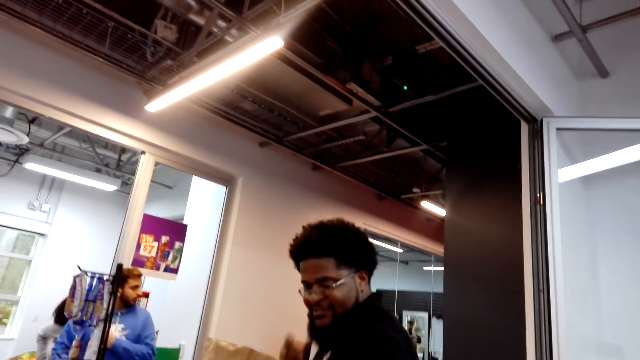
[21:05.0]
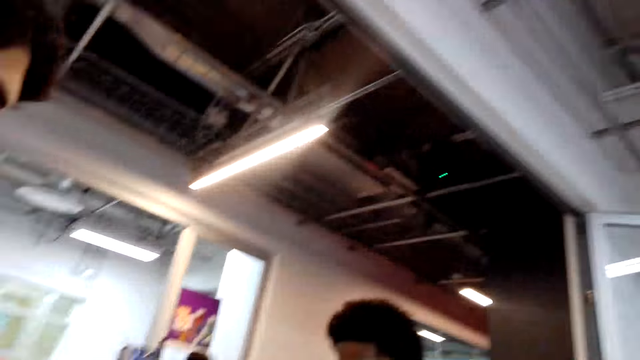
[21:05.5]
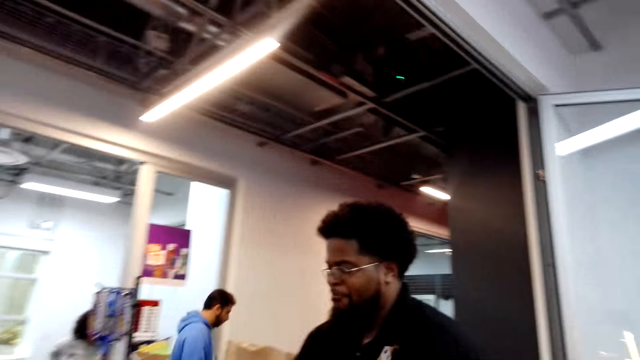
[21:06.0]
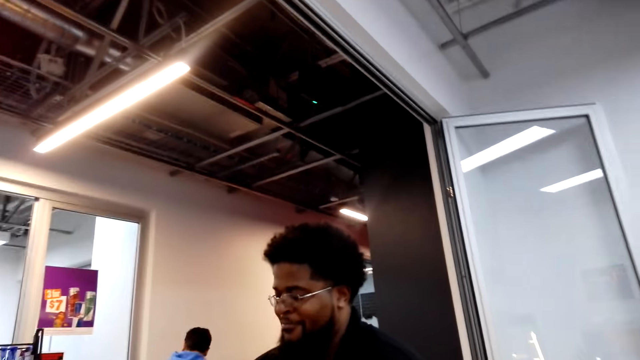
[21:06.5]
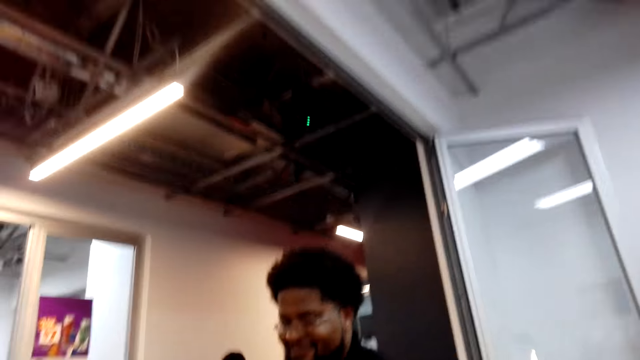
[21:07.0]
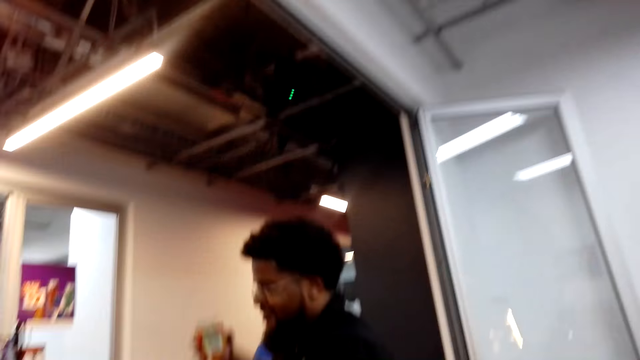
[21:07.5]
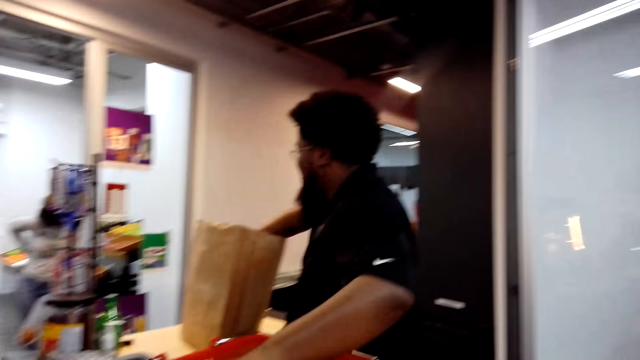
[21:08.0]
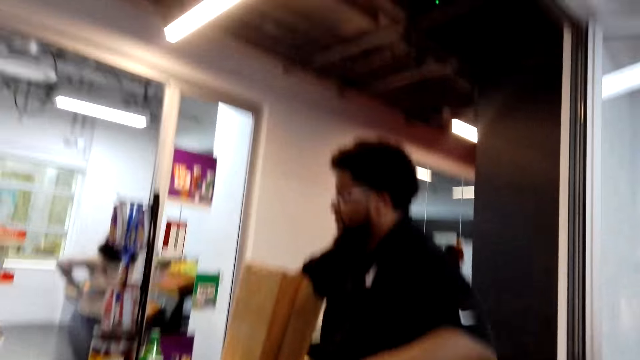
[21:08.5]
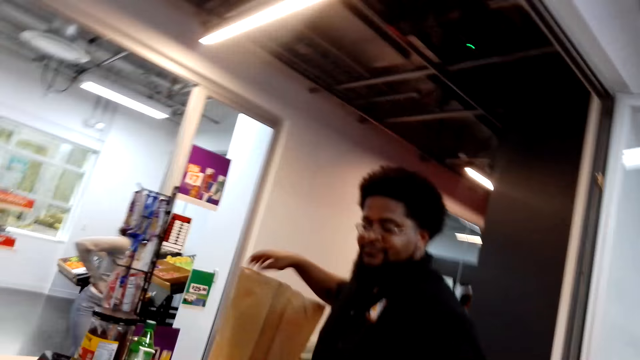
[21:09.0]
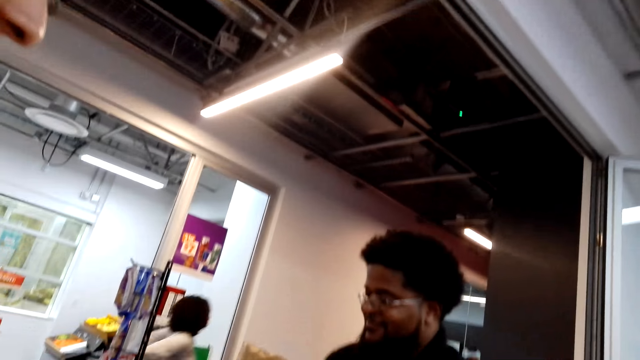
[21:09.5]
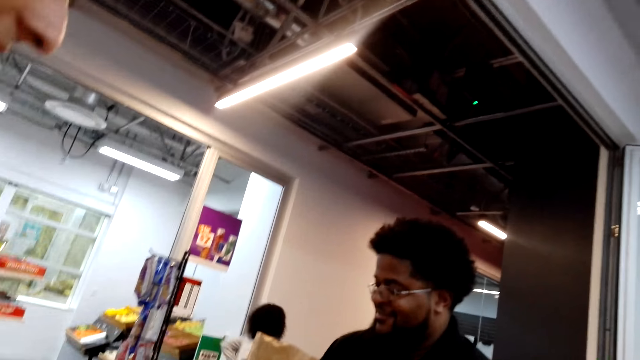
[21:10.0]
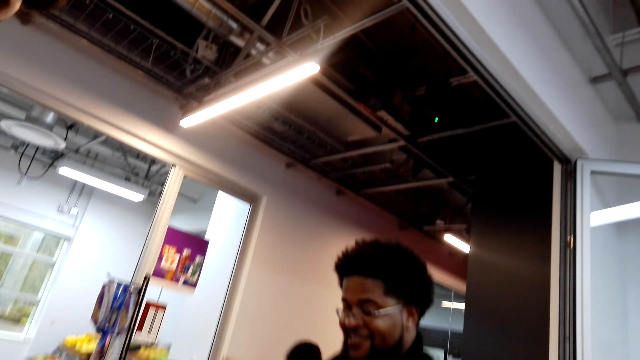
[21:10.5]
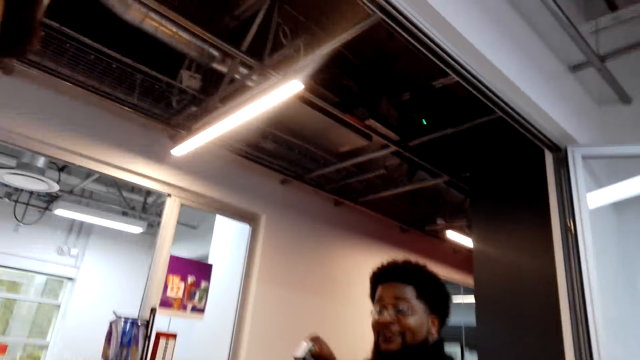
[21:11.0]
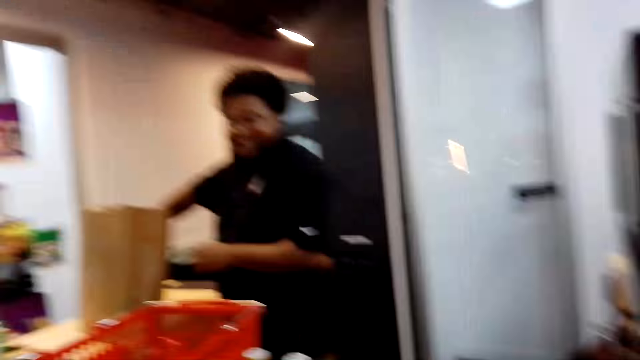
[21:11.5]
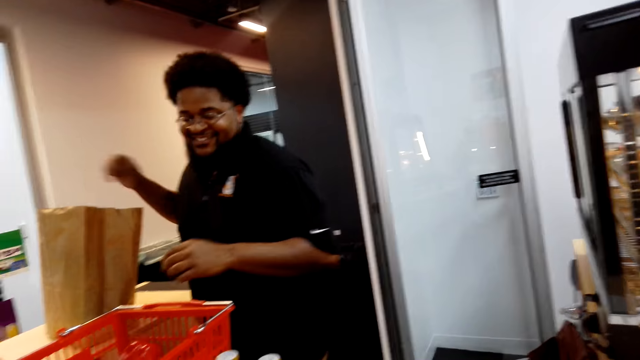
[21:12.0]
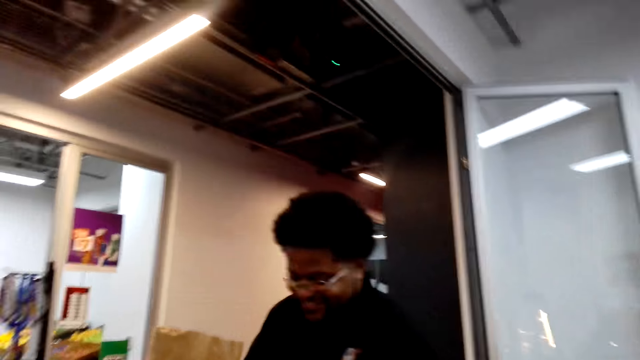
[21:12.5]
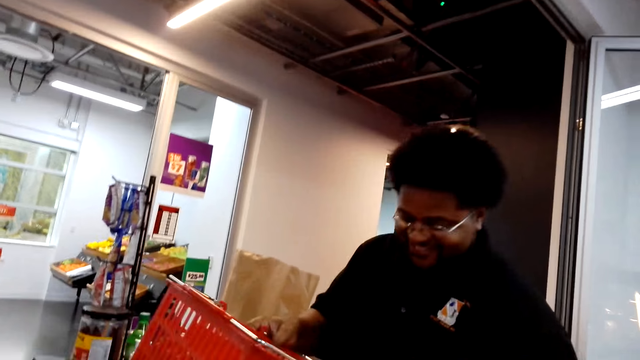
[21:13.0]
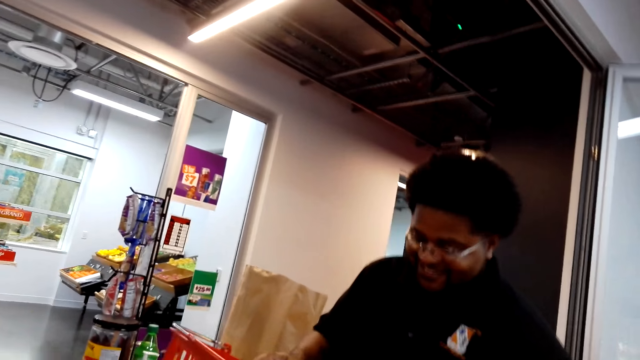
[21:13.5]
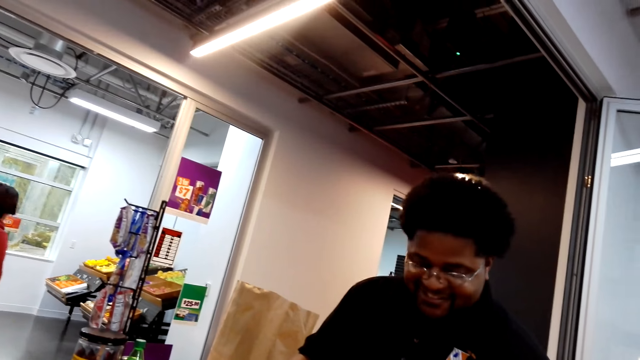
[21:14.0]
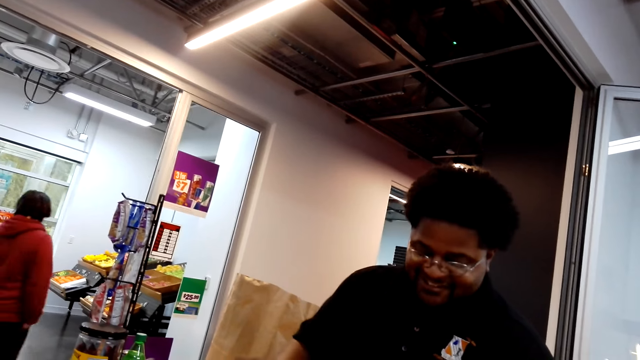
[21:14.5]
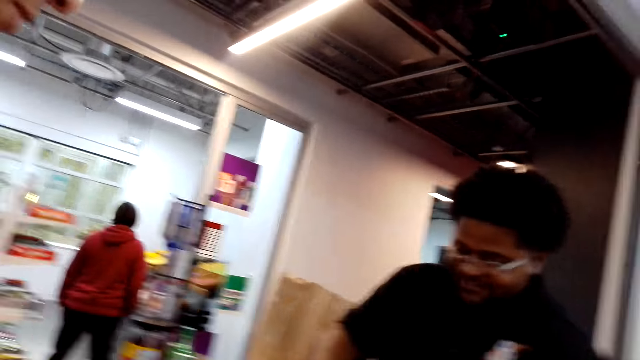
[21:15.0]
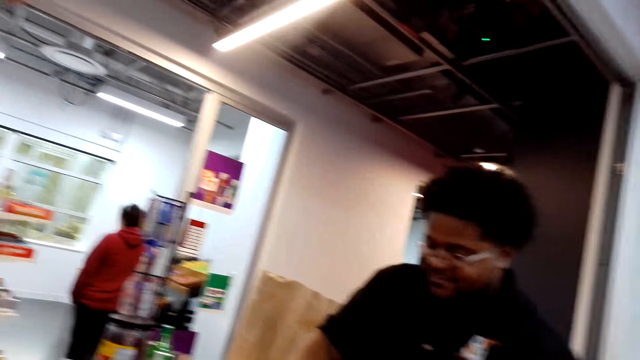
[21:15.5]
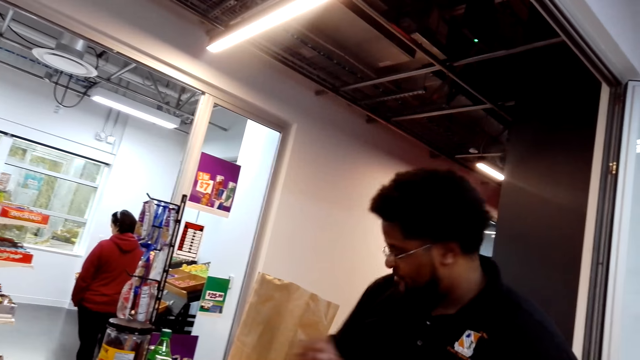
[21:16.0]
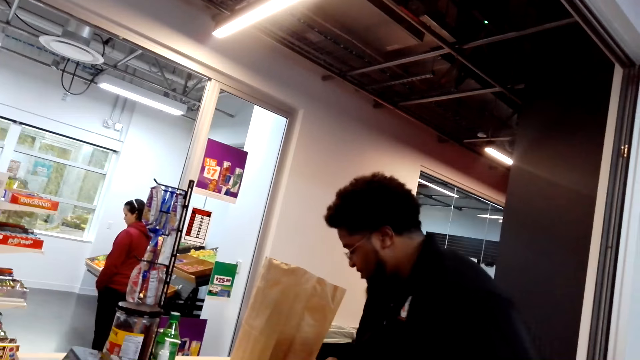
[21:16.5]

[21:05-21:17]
The camera wearer puts a product in the bag.

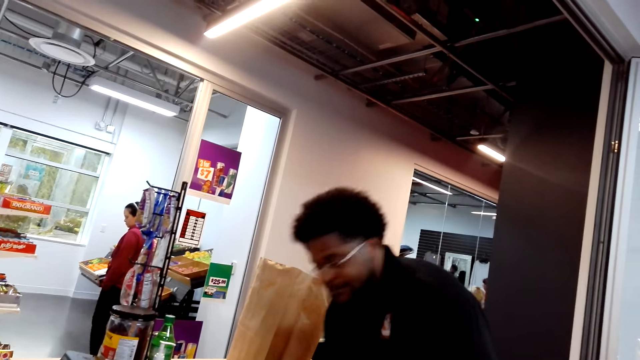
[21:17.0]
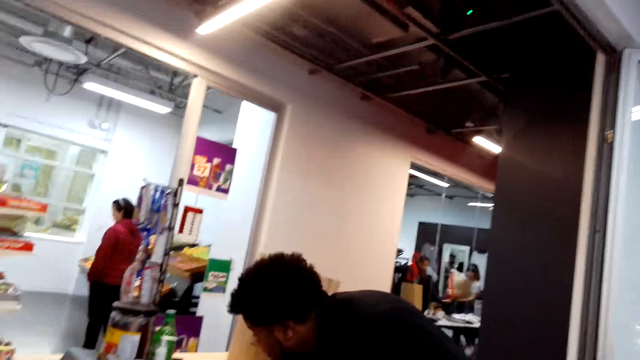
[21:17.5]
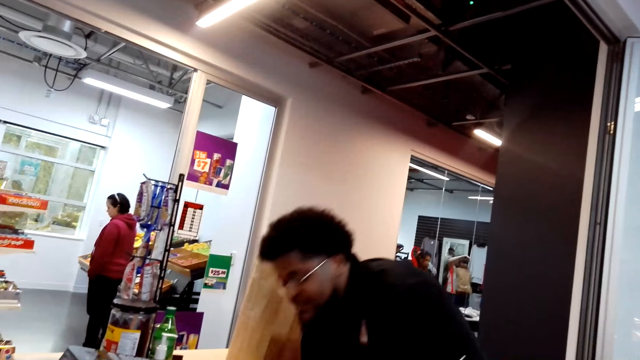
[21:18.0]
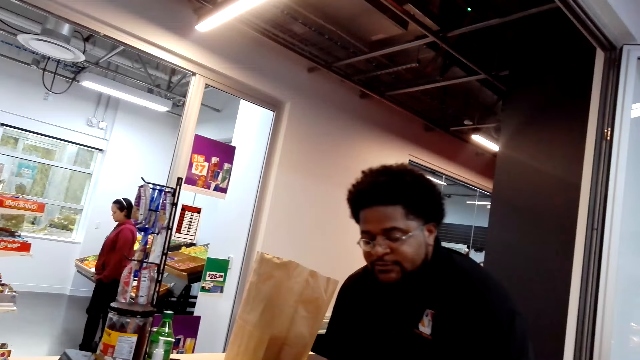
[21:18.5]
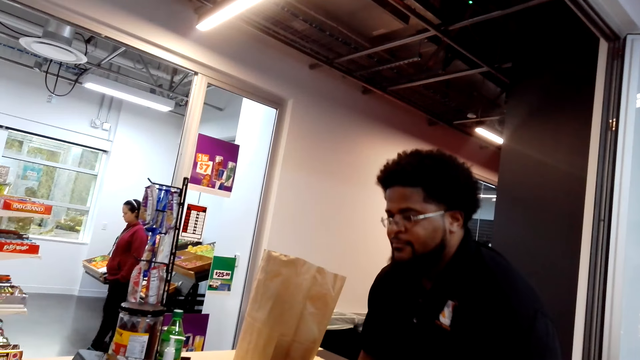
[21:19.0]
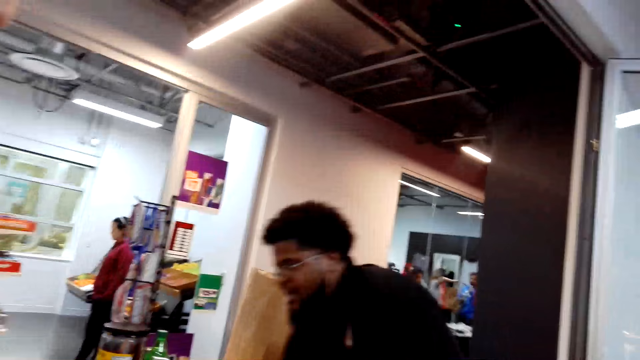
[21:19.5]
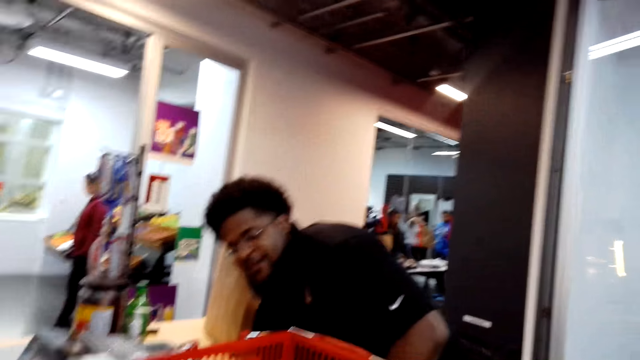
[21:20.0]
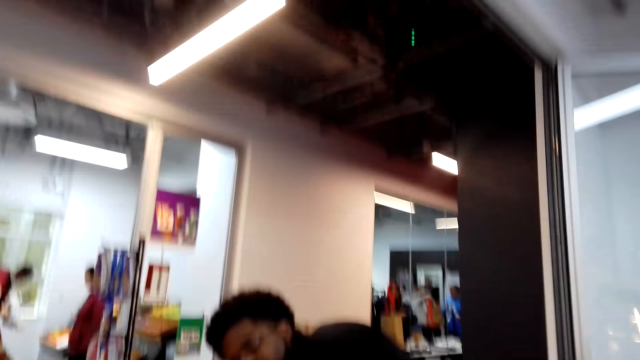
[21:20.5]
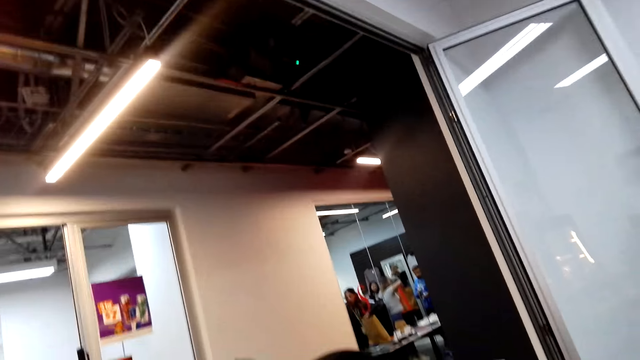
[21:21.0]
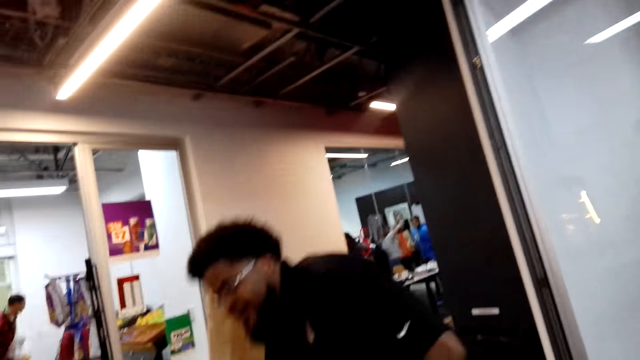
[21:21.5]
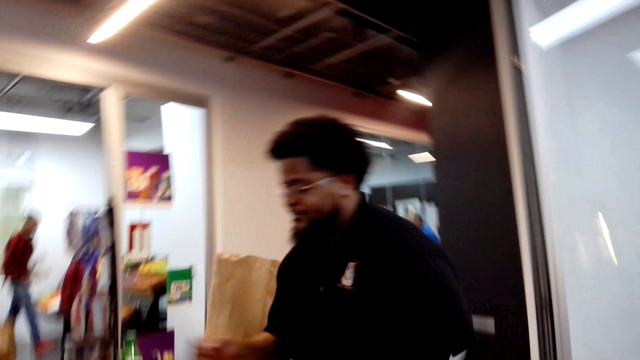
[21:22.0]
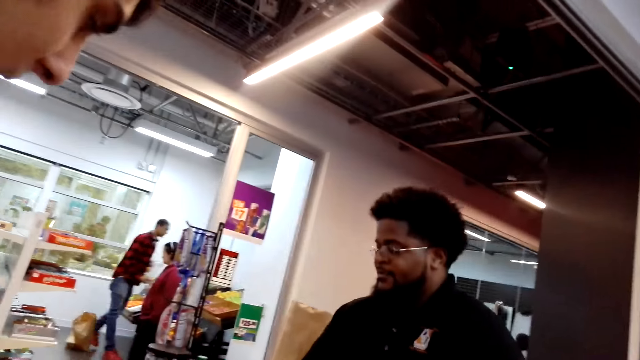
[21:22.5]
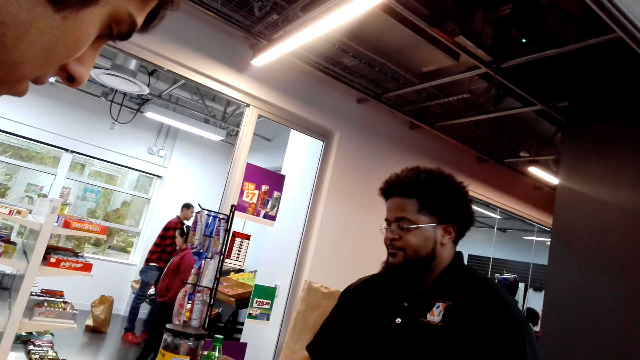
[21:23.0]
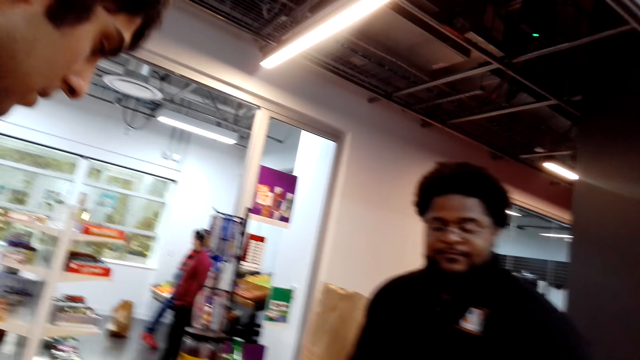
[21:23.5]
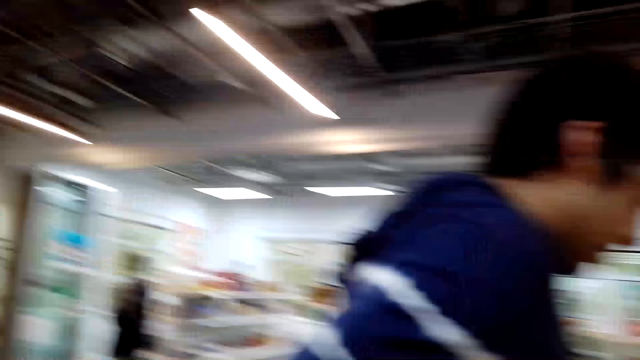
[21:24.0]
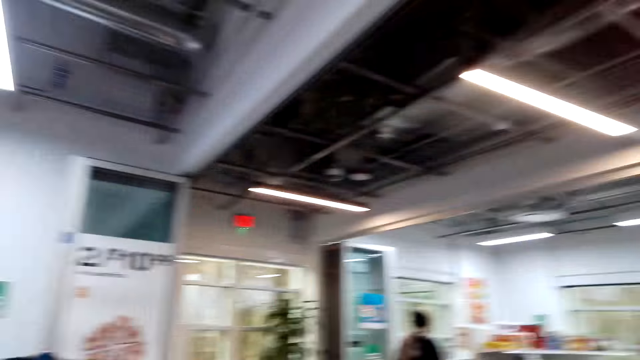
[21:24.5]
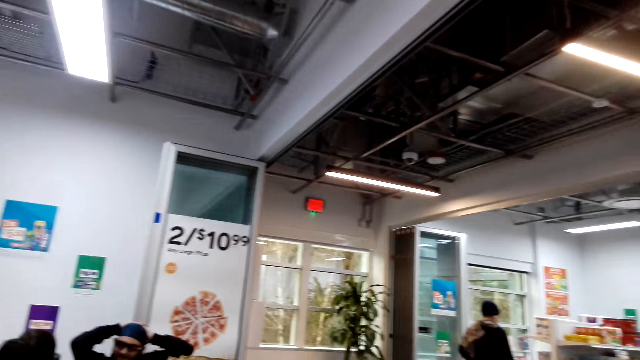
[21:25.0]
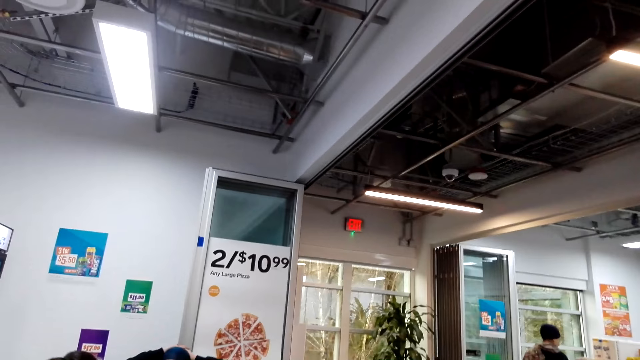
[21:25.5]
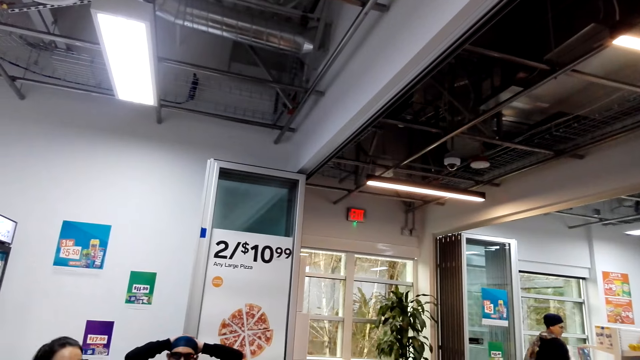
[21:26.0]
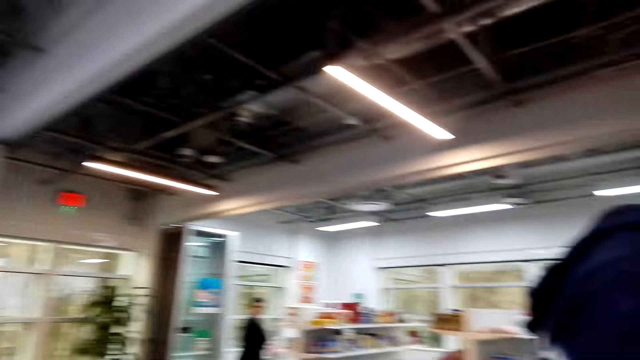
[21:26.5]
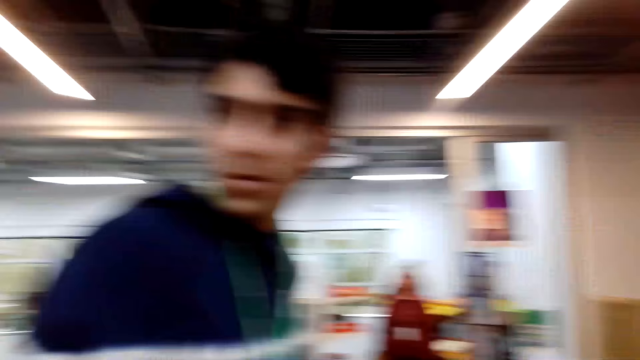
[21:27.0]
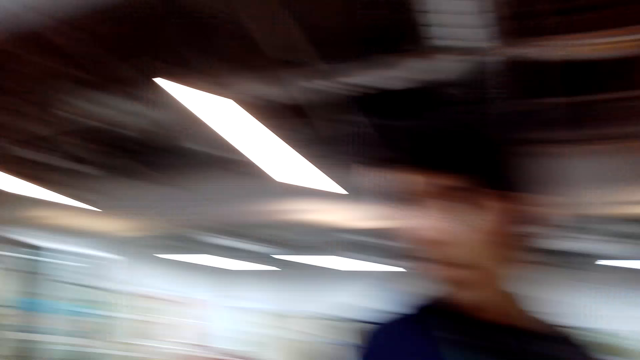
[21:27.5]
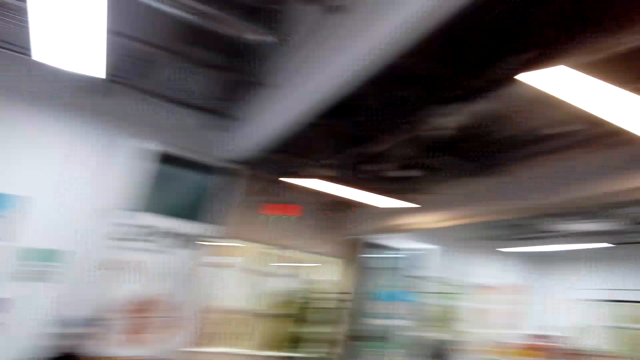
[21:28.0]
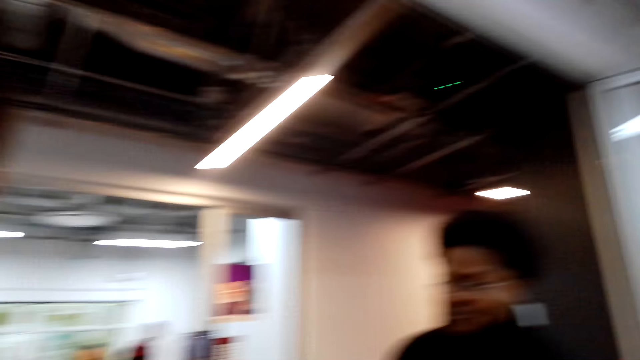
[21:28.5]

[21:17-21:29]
The camera wearer looks at the prices on the wall.
